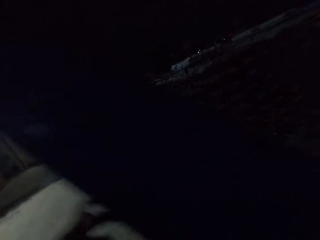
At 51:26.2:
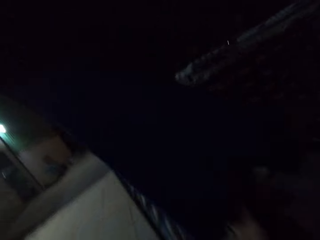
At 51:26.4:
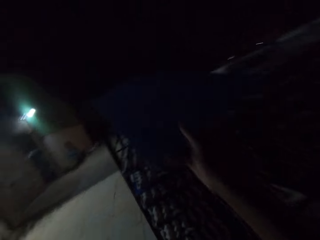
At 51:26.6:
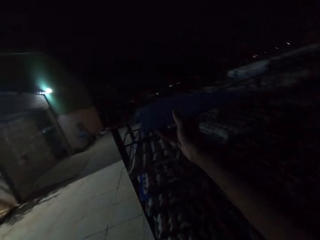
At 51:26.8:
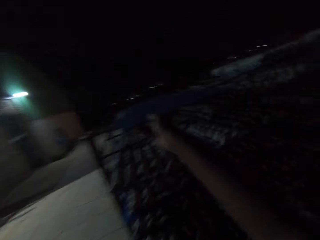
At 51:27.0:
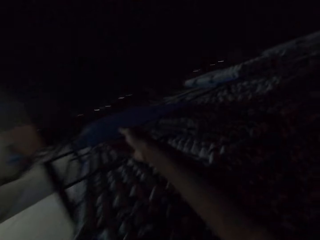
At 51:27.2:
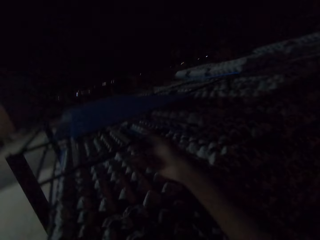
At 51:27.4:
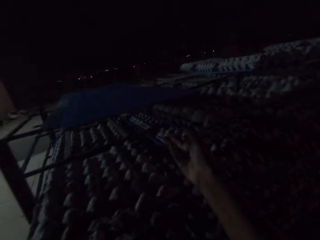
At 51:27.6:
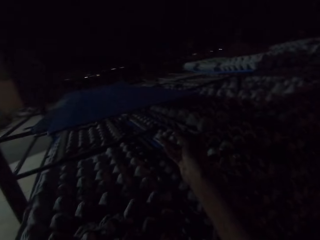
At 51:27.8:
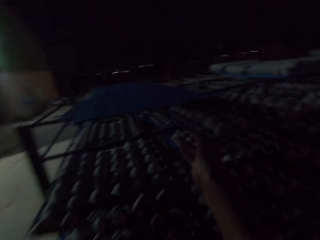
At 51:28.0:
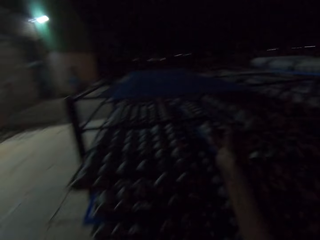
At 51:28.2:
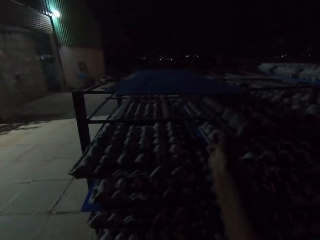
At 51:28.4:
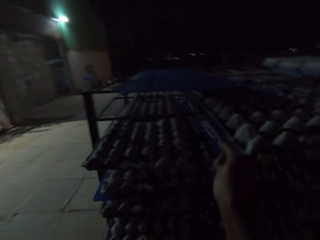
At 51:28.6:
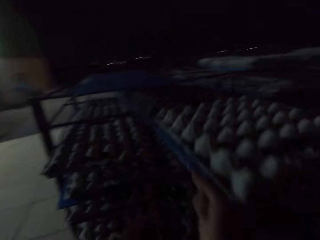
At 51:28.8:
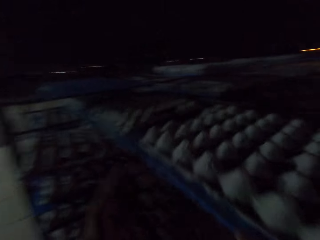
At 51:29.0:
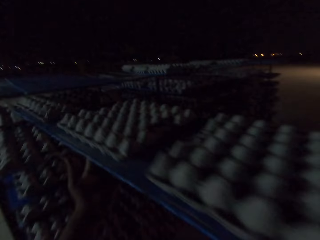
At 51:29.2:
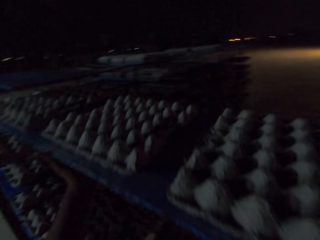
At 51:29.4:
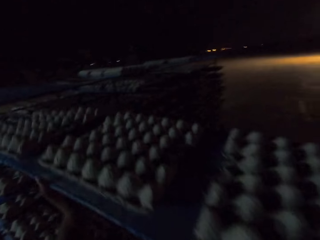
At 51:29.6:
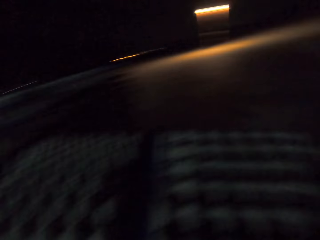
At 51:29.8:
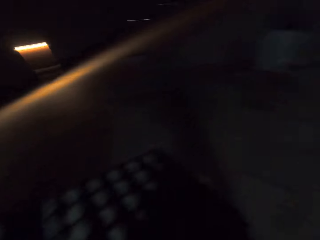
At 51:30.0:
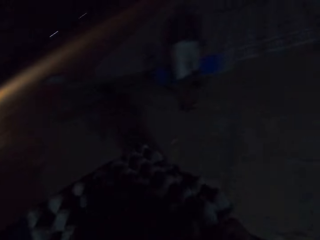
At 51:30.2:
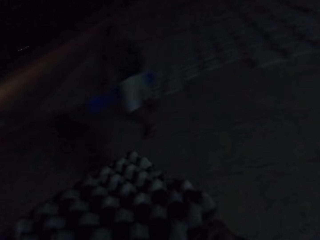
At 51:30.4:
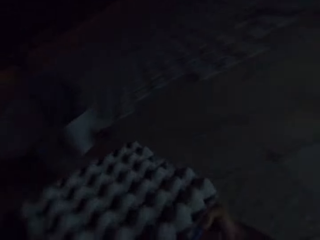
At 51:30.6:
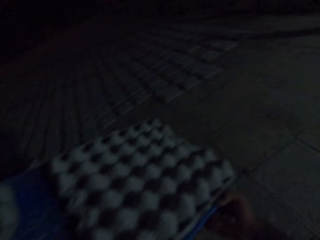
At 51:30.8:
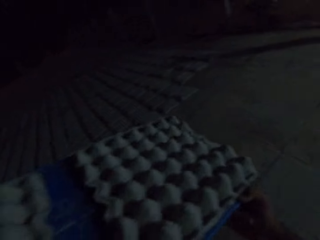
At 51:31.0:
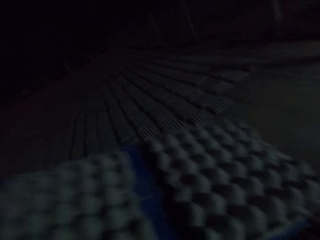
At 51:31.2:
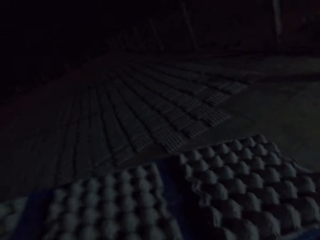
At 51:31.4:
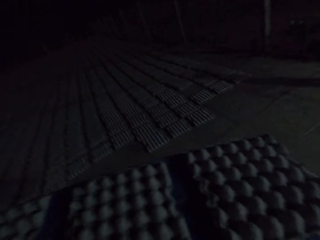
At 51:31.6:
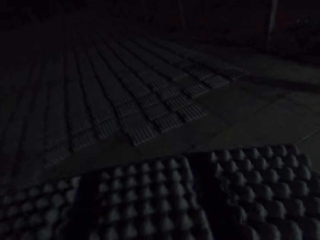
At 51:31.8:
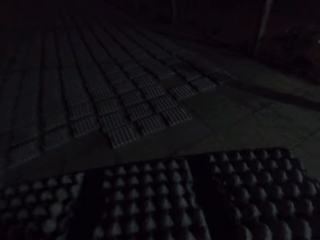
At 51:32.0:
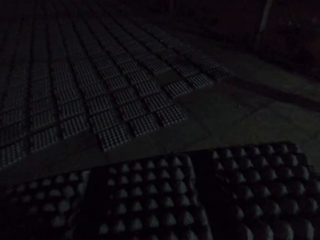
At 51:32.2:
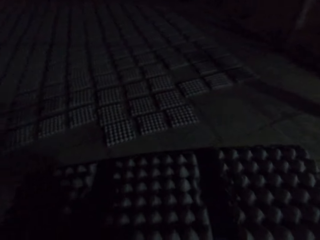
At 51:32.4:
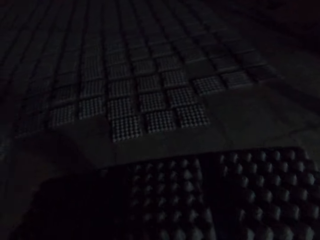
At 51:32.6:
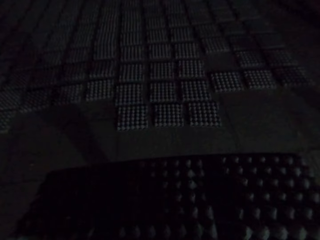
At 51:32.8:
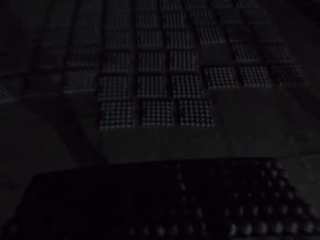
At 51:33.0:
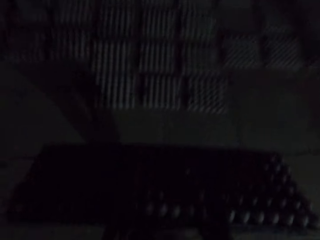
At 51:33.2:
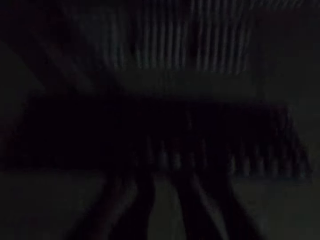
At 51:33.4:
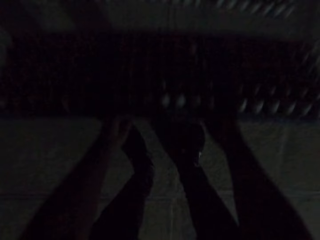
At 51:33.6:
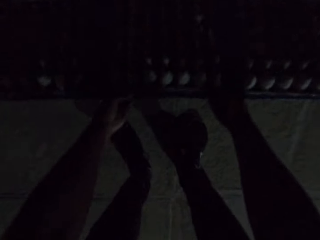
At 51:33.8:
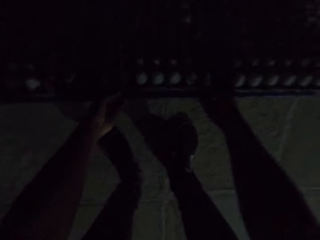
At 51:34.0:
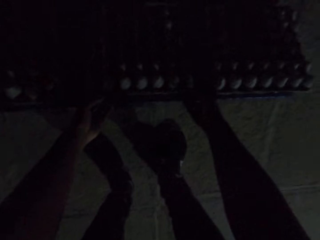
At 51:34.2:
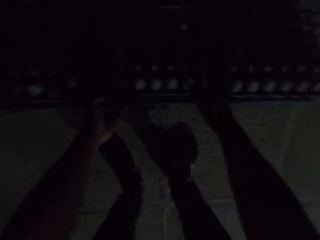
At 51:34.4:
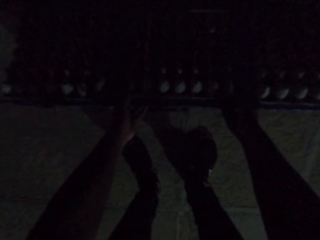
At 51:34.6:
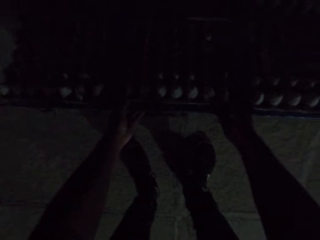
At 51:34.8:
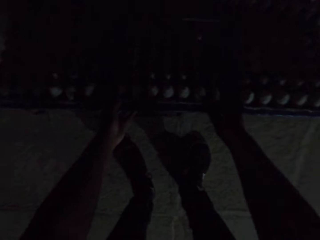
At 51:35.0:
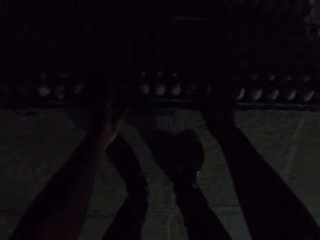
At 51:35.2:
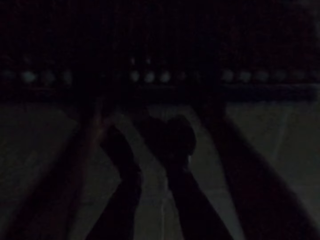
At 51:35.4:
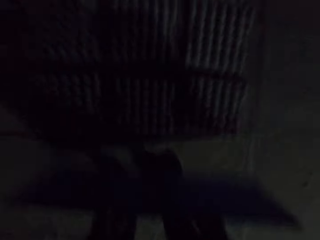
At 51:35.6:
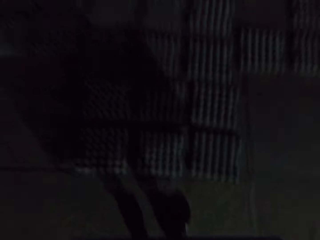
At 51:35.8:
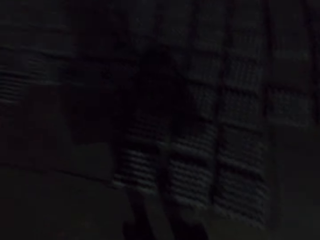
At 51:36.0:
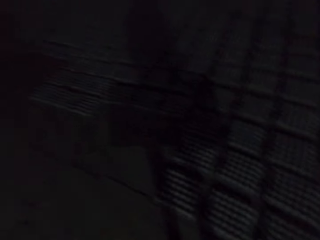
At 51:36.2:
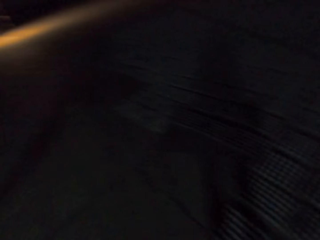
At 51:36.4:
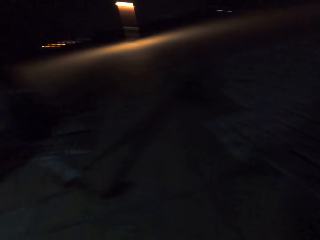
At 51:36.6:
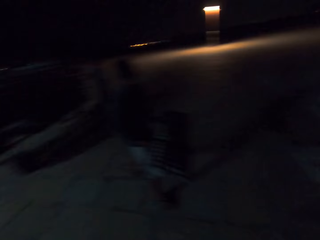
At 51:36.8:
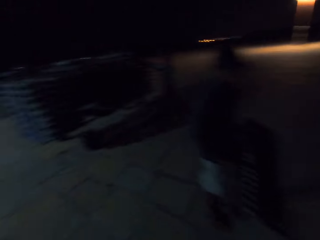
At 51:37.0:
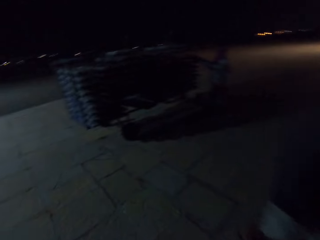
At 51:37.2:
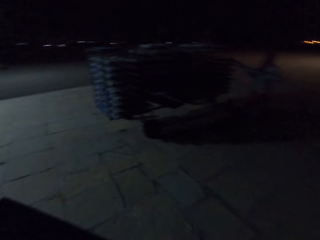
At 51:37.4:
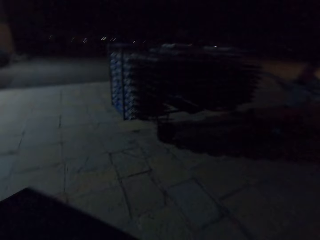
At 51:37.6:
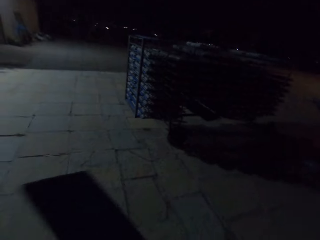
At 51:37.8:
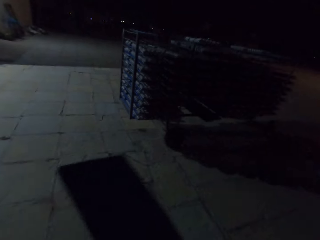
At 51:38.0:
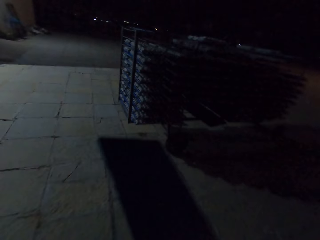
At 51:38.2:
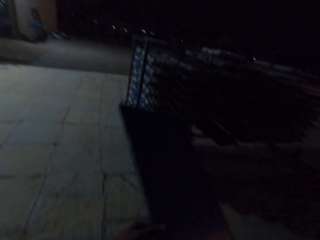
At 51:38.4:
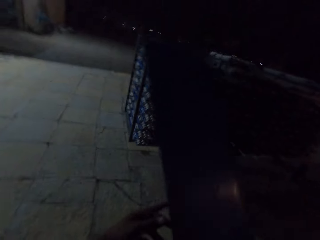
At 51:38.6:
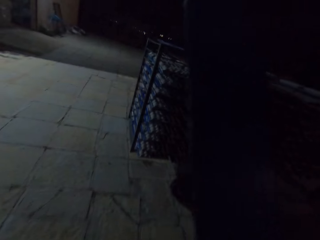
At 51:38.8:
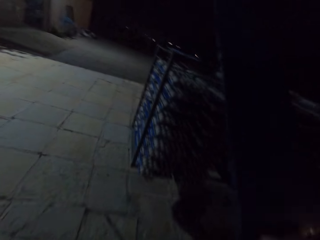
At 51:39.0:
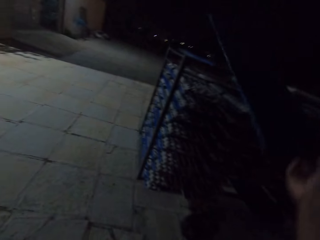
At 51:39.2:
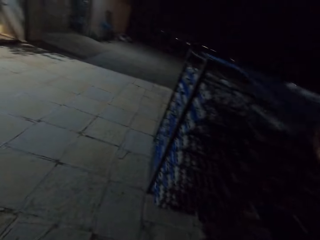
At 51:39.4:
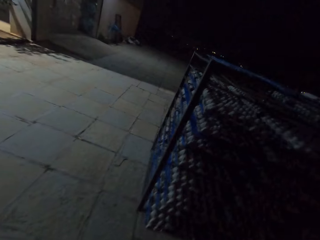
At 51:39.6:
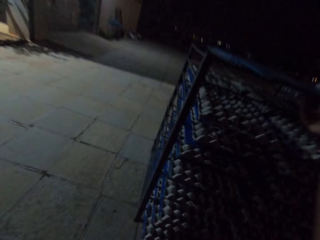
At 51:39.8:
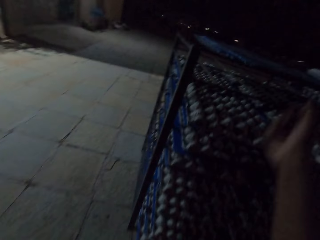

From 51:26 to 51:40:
The camera wearer drops the blue pallet on the warehouse crate. They take the egg cartons. They carry the egg crates from the warehouse crate with the blue pallet. They walk to the egg cartons. They drop the egg crates on the floor. They arrange the egg cartons down. A man walks. The camera wearer walks.

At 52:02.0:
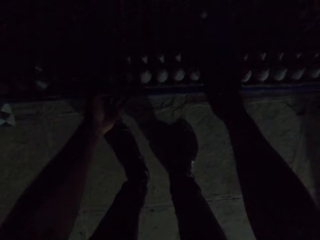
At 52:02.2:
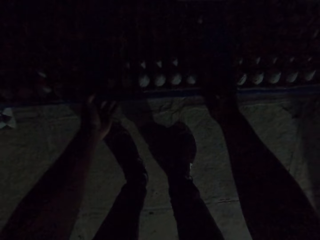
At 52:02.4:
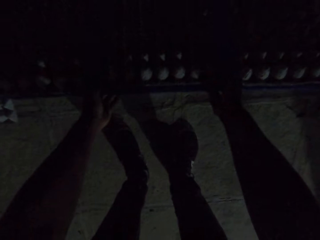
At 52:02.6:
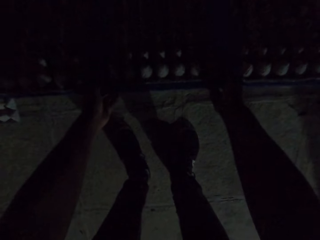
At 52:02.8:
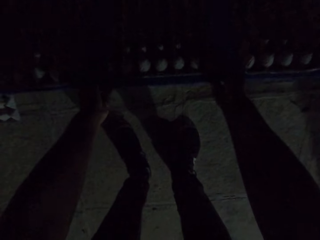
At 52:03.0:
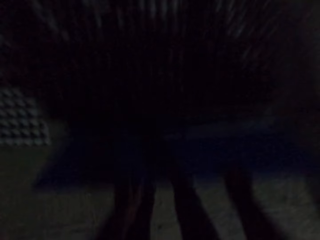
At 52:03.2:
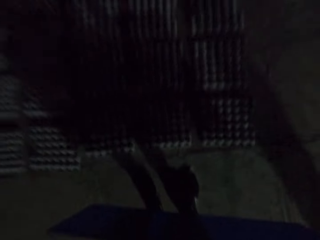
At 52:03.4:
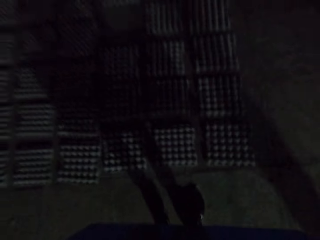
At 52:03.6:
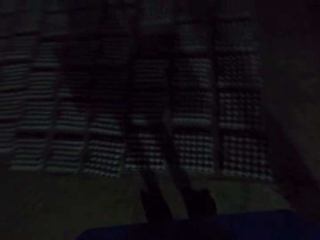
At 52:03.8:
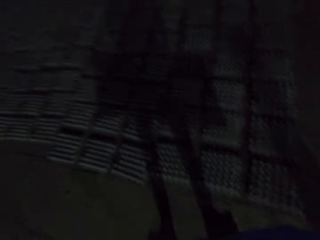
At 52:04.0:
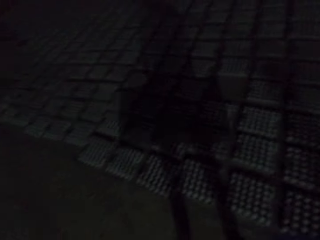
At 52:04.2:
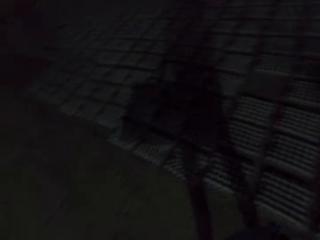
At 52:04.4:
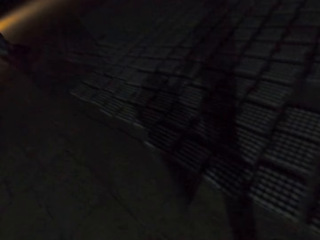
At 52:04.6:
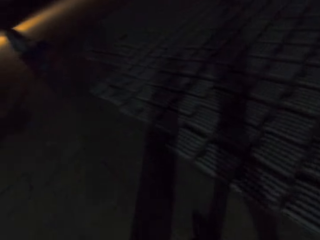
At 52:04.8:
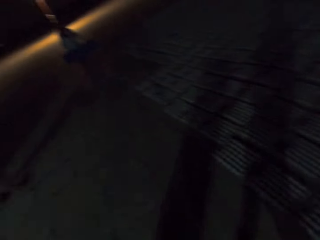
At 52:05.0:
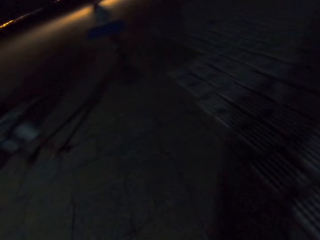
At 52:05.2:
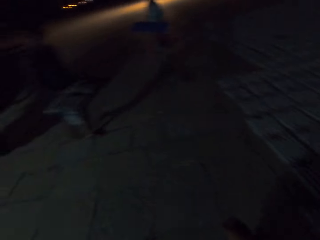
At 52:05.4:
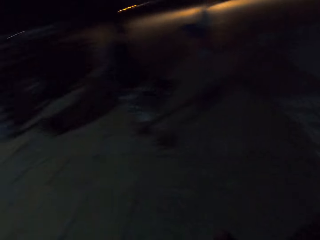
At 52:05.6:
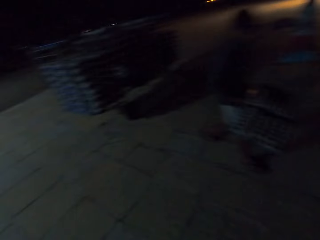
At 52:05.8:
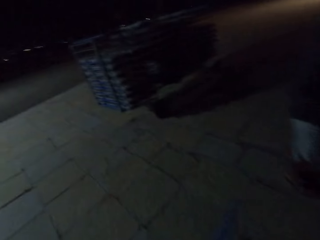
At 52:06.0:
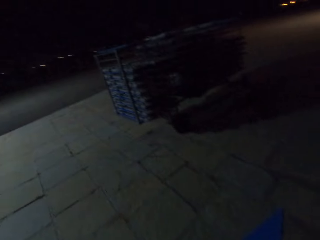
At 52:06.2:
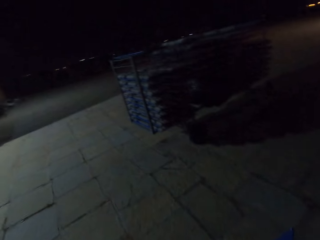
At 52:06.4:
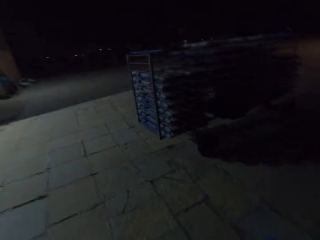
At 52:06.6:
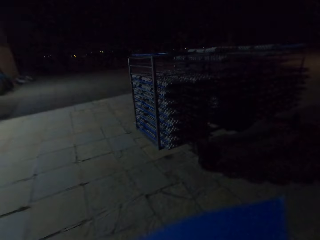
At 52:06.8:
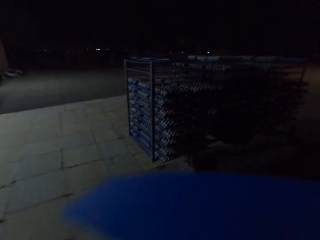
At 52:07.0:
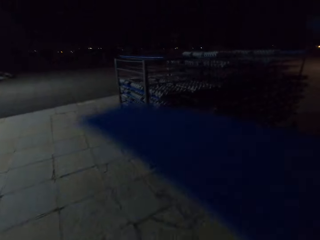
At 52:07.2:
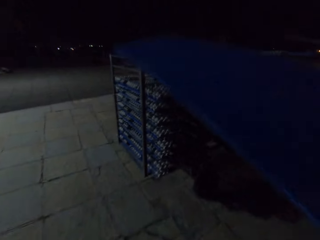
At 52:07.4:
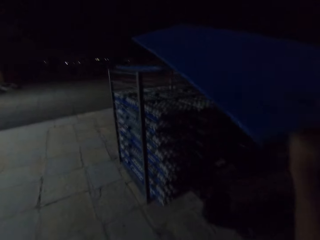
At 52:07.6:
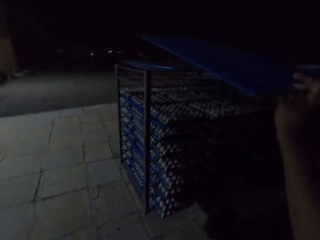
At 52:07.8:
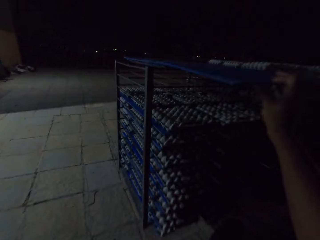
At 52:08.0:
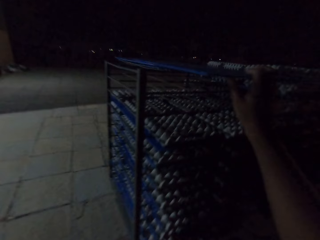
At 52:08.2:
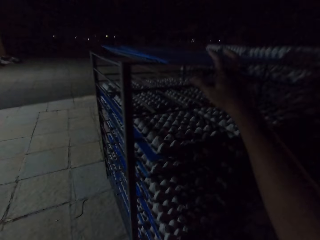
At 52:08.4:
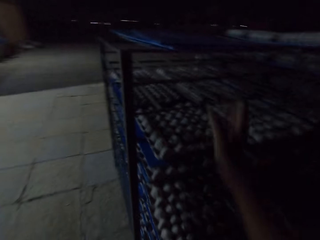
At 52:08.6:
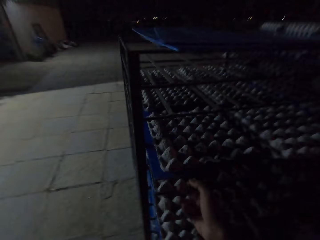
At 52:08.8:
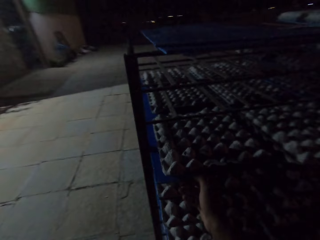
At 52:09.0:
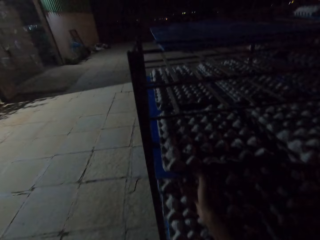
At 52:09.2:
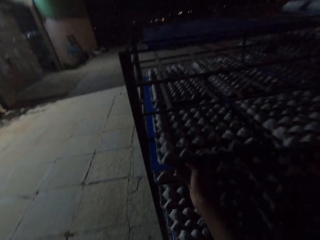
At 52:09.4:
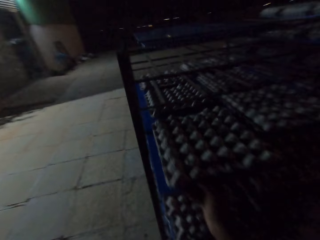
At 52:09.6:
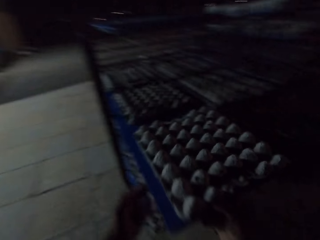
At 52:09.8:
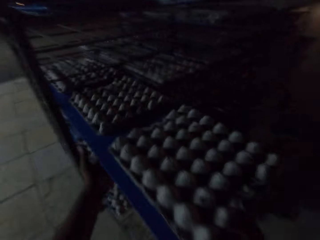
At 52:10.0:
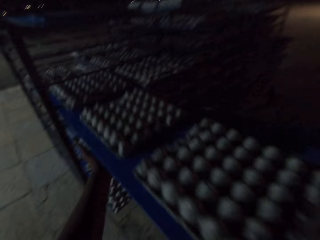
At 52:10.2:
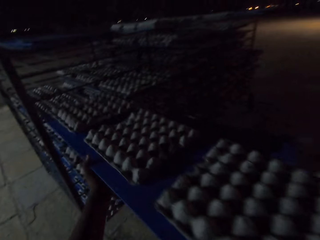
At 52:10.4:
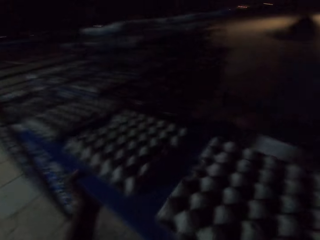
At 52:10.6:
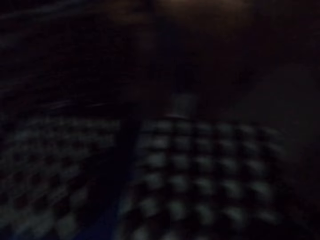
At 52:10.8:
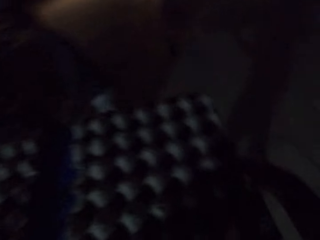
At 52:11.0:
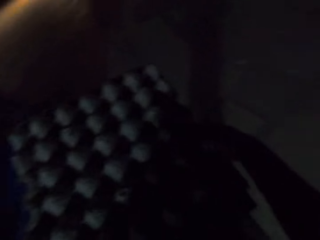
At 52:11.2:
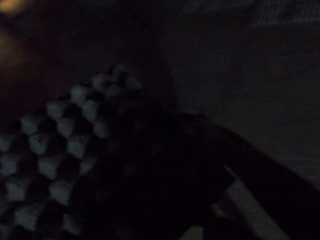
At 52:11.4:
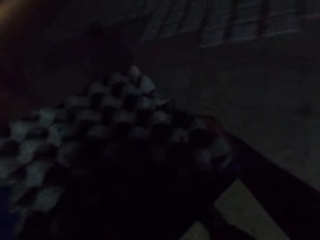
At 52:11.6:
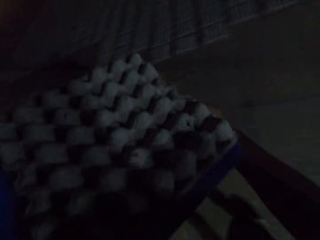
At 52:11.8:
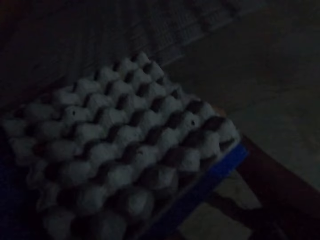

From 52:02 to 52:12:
The camera wearer drops the egg crates on the floor. They walk. A man walks to the egg cartons. The camera wearer drops the blue pallet on the warehouse crate. They take the egg cartons. They carry the egg crates from the warehouse crate with the blue pallet.
